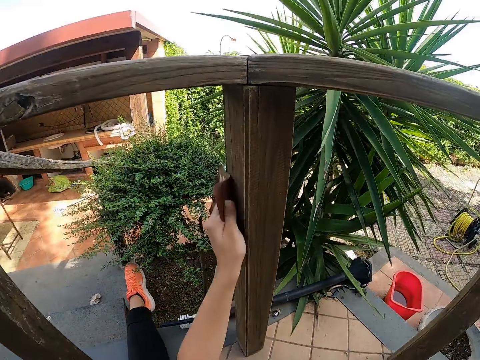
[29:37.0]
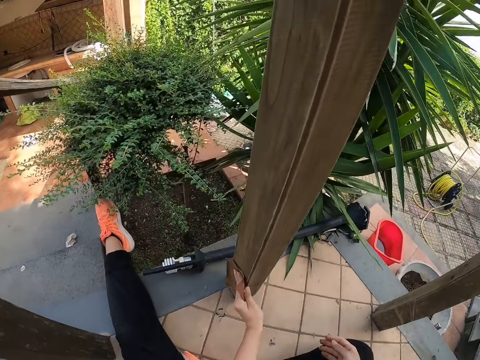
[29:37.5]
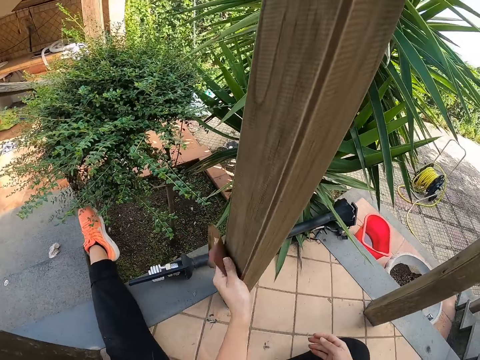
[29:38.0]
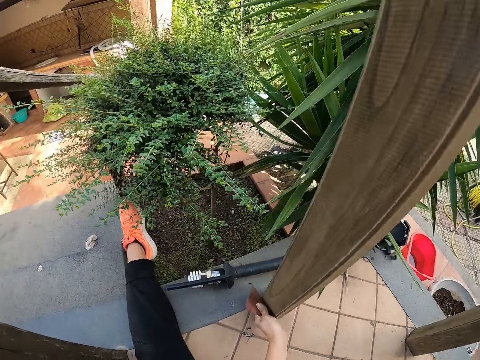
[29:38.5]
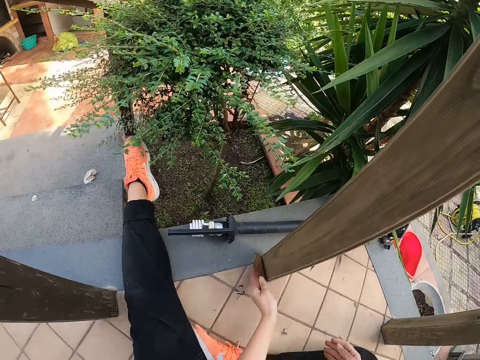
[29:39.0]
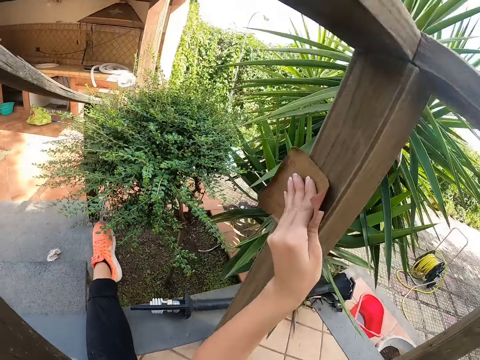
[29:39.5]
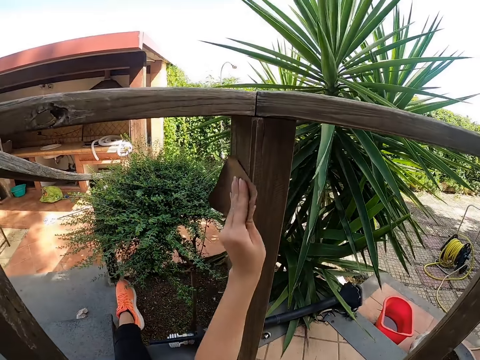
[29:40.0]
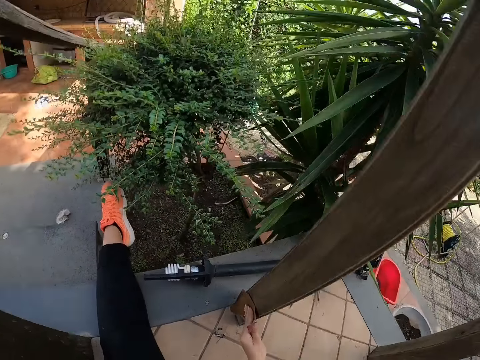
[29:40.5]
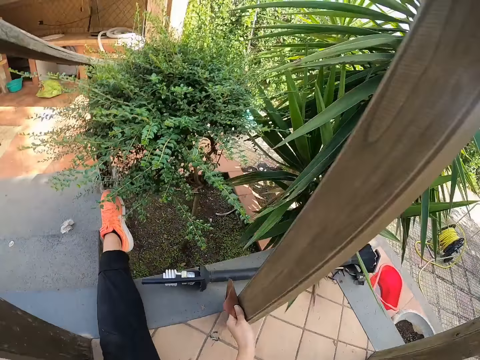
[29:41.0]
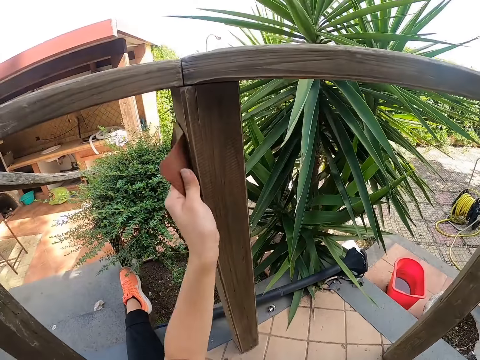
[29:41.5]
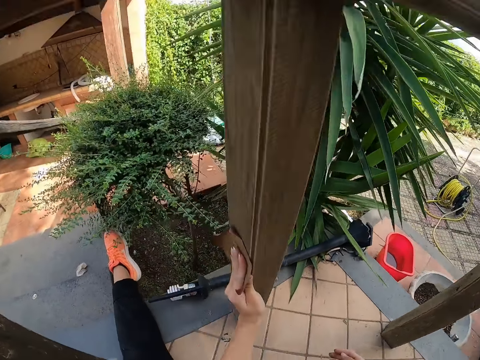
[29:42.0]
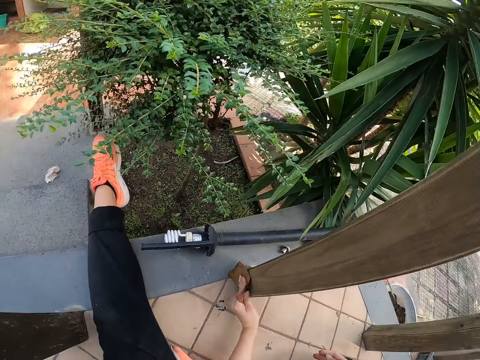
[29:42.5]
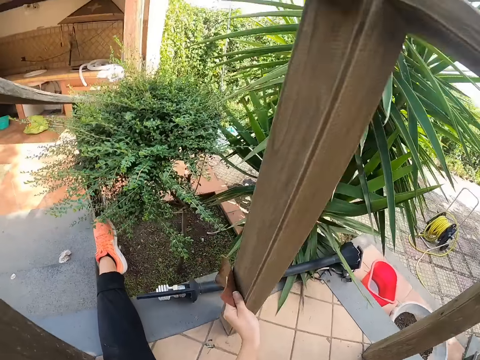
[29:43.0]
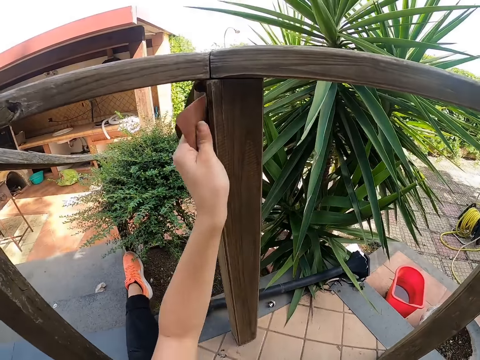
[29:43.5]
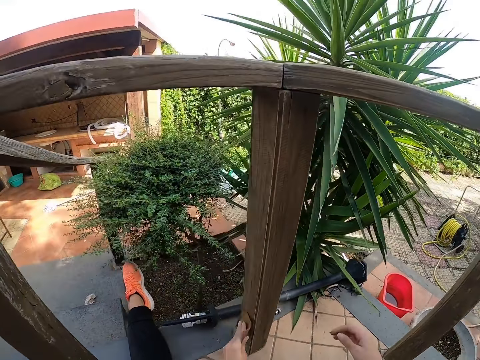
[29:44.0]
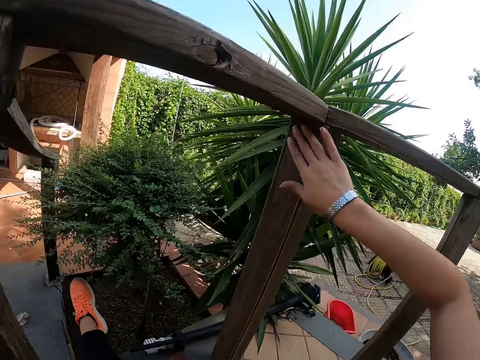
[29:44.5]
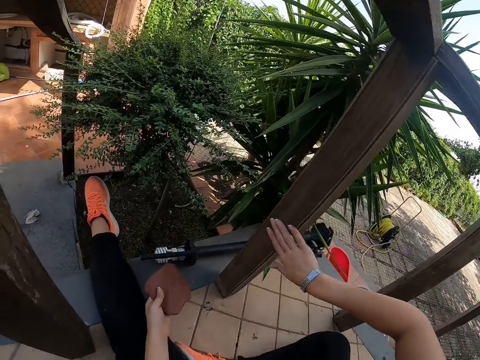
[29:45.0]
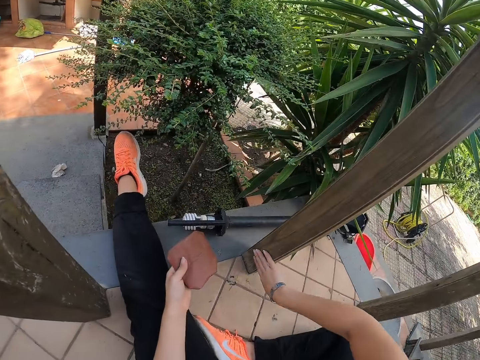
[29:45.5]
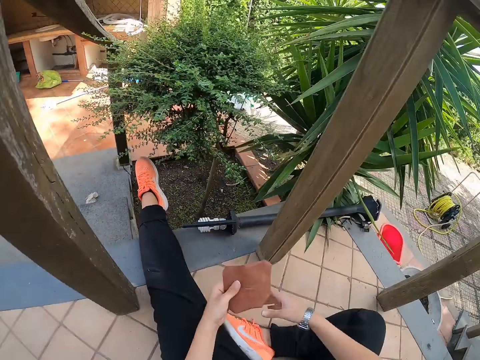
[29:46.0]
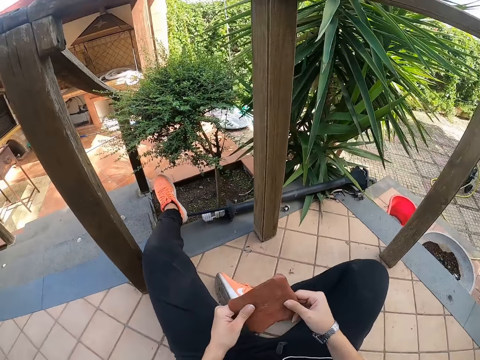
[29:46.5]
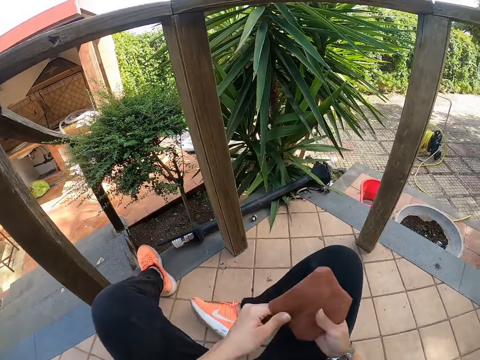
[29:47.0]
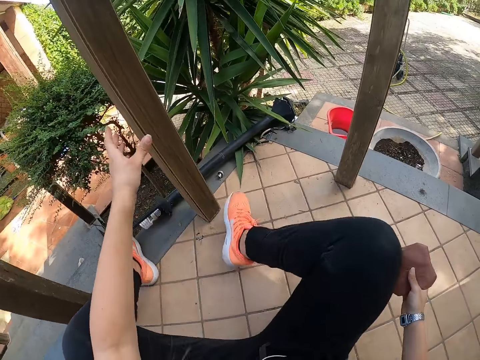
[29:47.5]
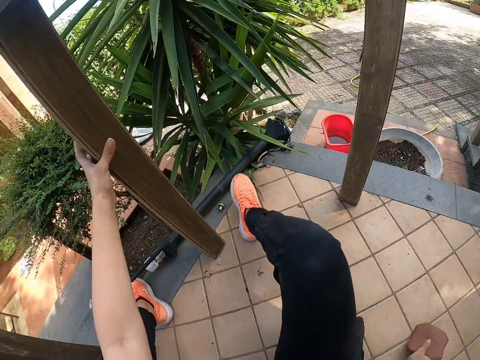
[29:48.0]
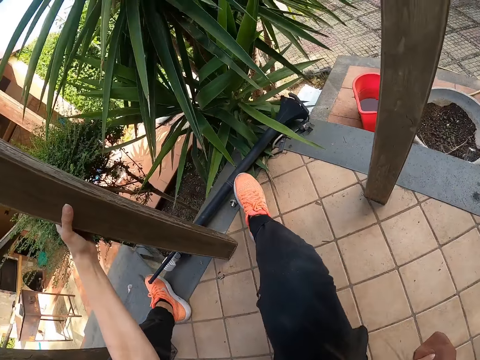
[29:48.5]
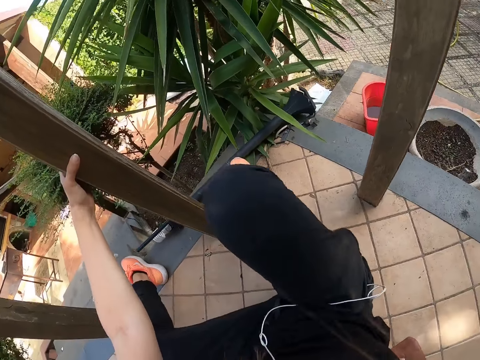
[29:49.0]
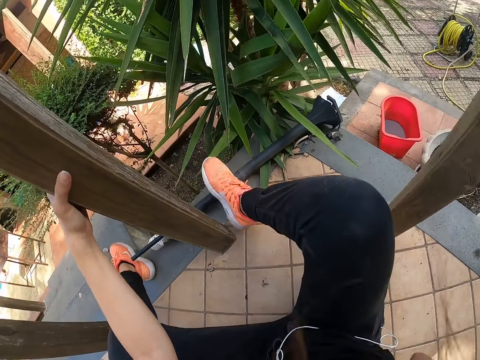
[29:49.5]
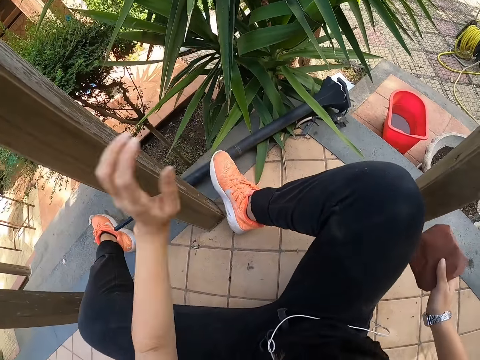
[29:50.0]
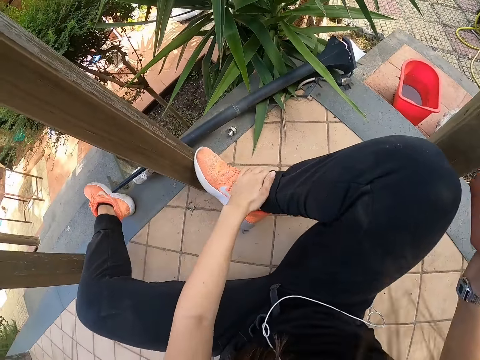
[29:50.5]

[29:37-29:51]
The camera wearer feels wood with the right hand. They hold sandpaper with both hands. They adjust their body. They hold the wood with the left hand. They move close to the wood.

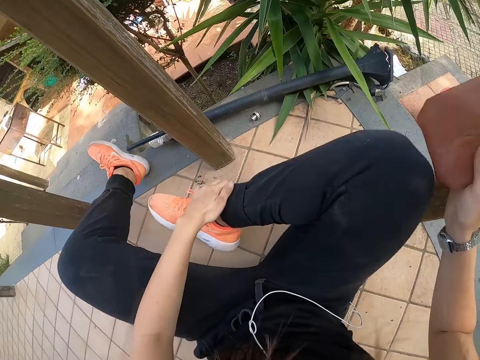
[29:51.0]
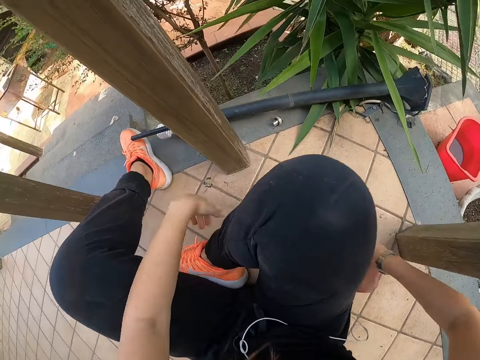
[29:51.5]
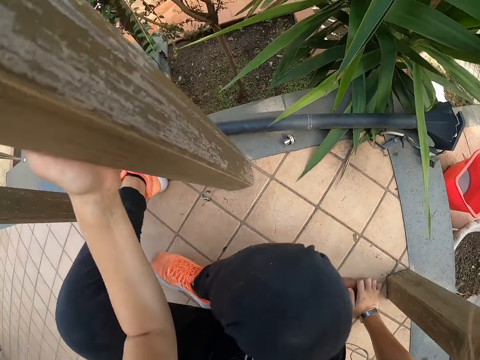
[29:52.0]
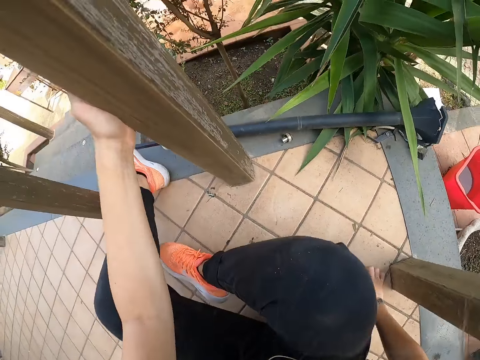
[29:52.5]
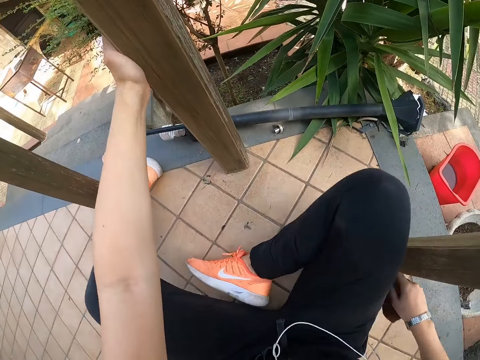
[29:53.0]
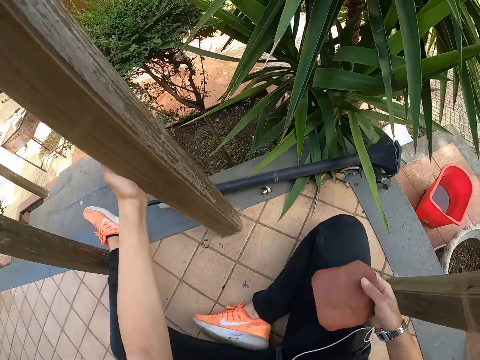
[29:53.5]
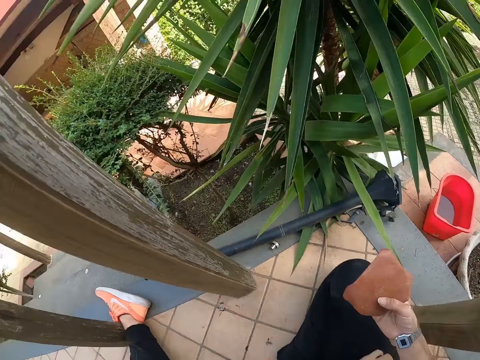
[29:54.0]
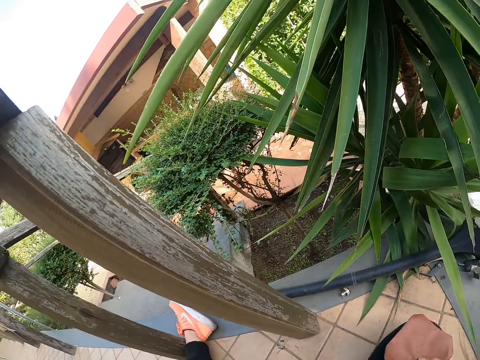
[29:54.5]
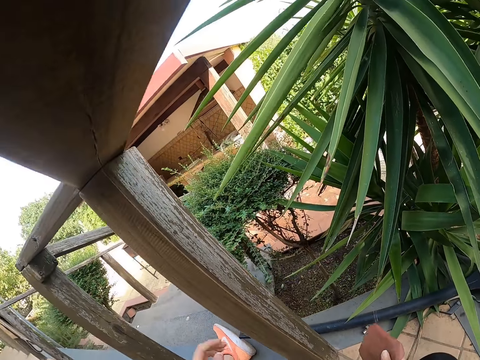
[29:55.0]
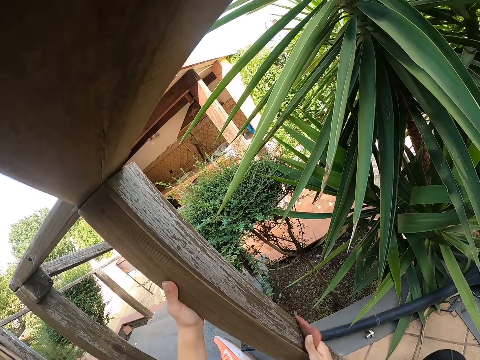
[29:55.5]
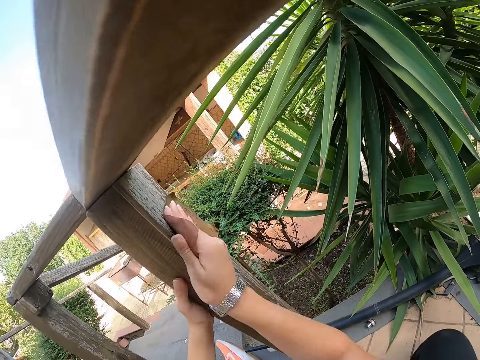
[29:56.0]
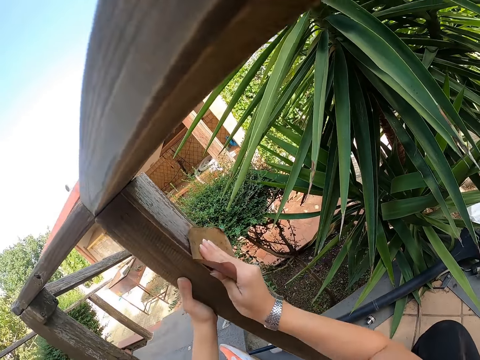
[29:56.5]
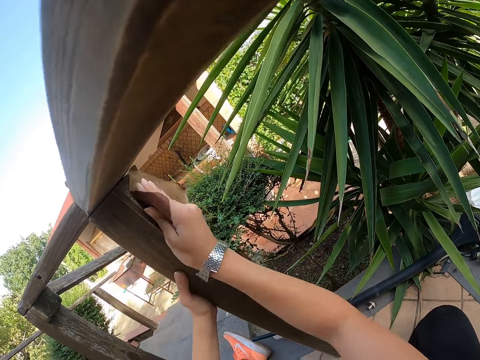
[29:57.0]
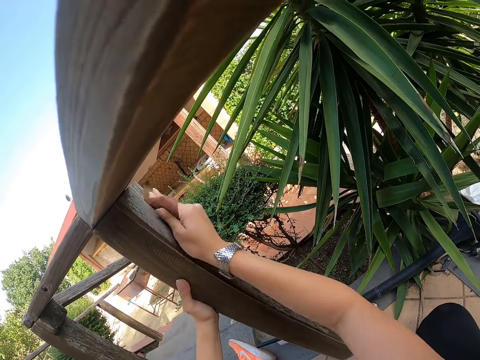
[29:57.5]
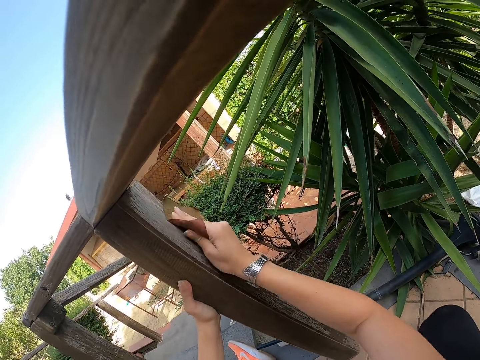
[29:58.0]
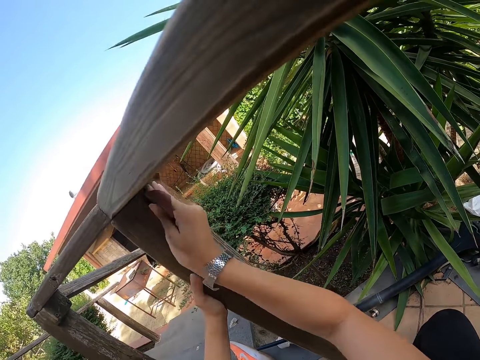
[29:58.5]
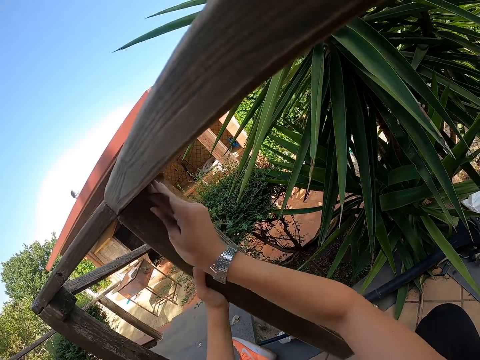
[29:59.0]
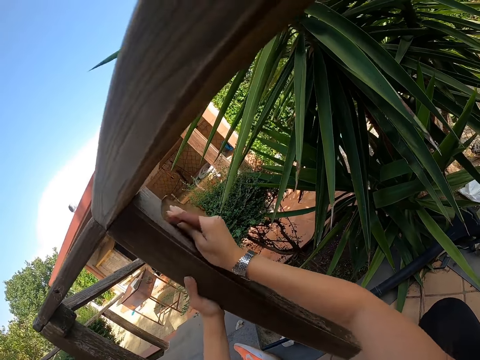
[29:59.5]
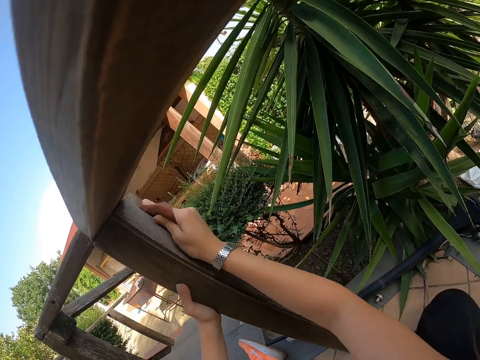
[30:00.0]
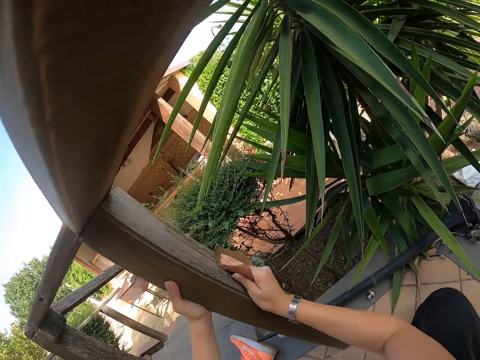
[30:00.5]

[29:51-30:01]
The camera wearer moves the right leg. They scrub wood with the right hand.

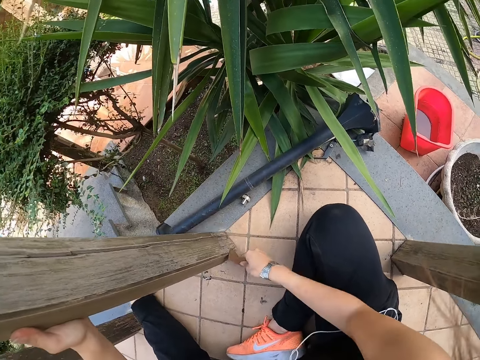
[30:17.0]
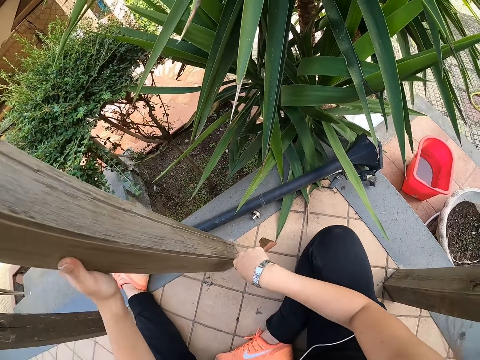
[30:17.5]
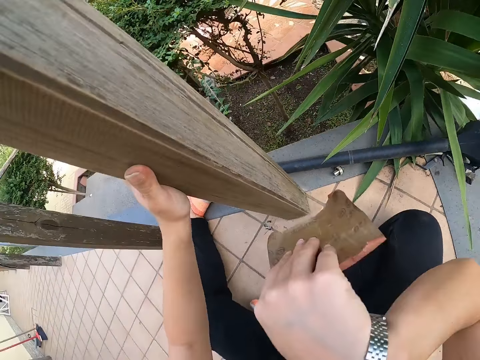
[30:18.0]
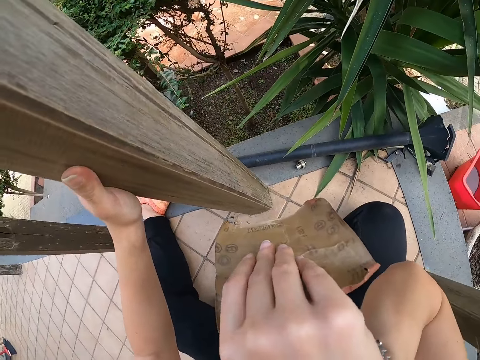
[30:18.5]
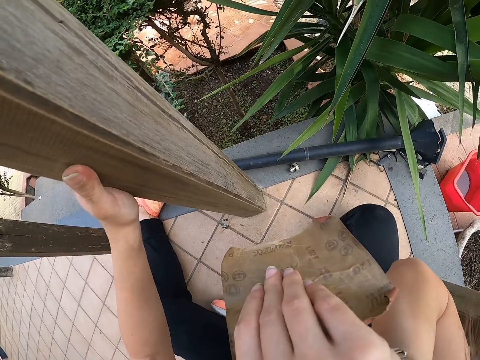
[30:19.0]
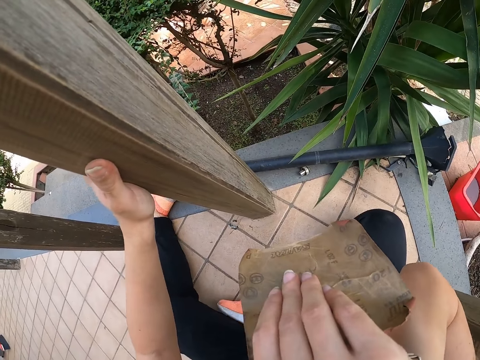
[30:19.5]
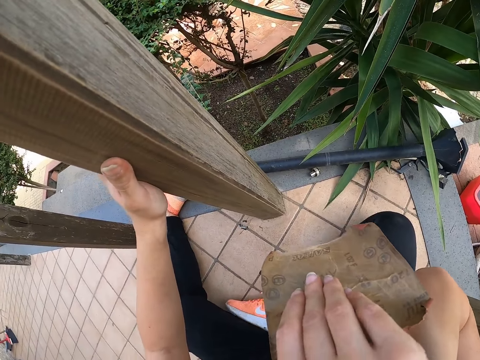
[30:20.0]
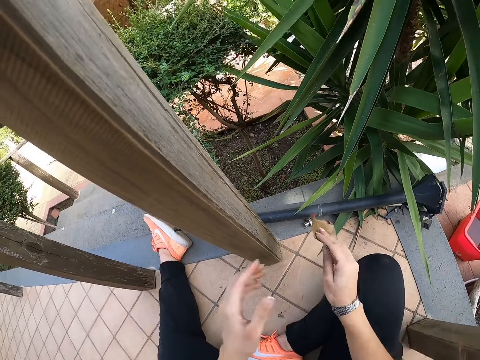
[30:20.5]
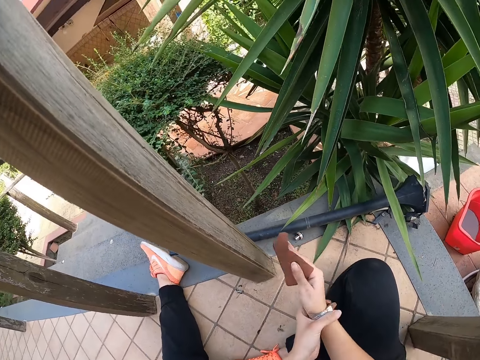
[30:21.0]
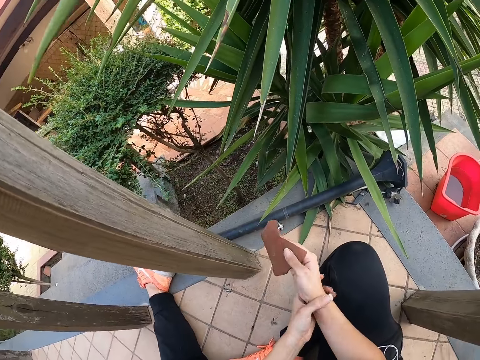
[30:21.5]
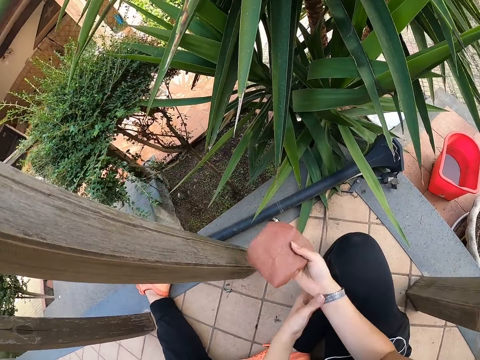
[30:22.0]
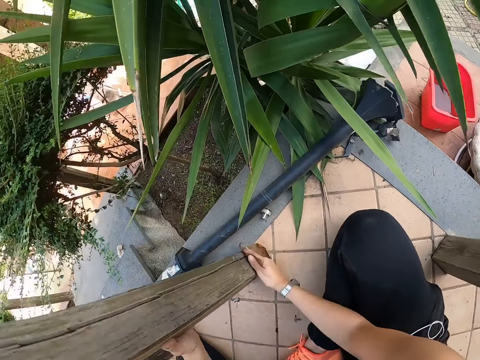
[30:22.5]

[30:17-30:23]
The camera wearer scratches on the face with the right hand. They wipe the face with the back of the hand. They hold wood with the left hand. They hold a wrist. They adjust a wrist watch. They hold the wood with the left hand.
